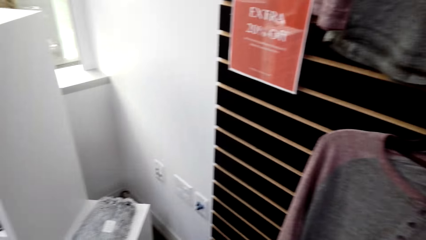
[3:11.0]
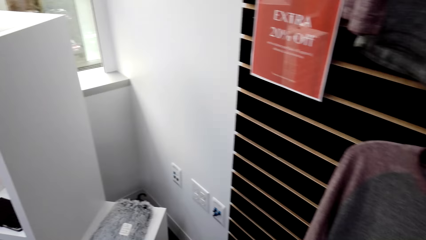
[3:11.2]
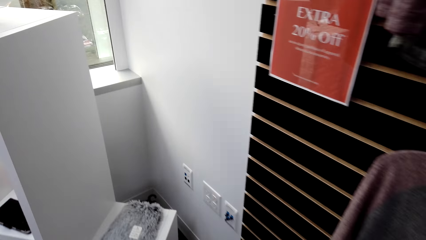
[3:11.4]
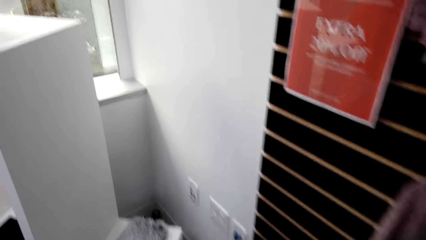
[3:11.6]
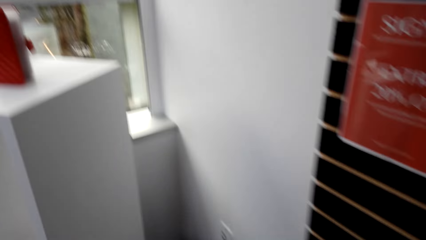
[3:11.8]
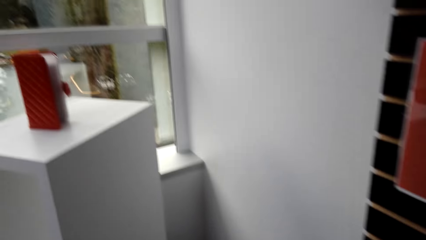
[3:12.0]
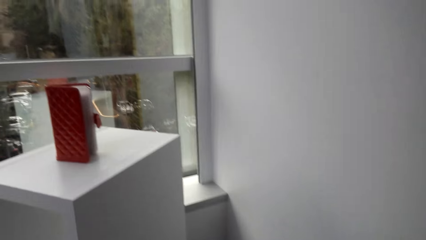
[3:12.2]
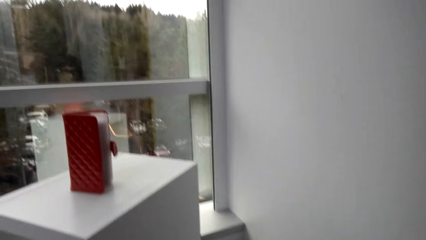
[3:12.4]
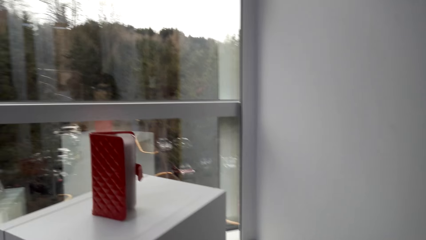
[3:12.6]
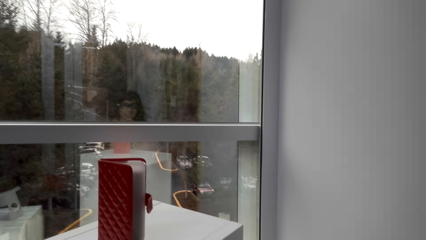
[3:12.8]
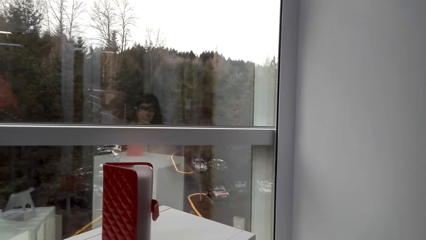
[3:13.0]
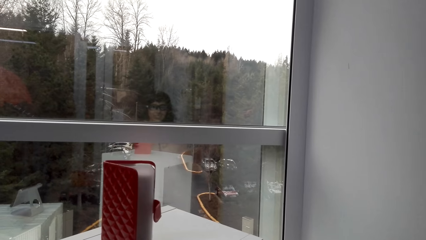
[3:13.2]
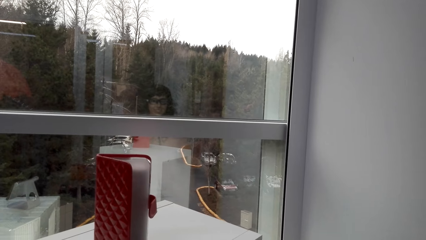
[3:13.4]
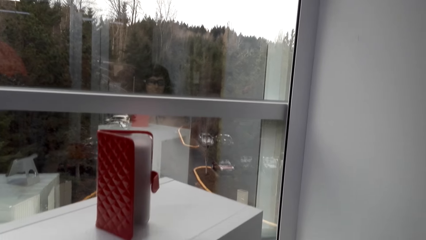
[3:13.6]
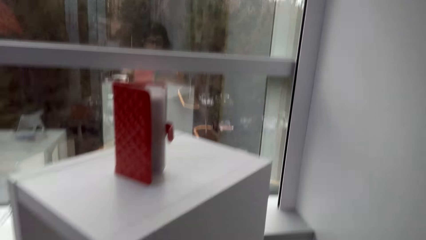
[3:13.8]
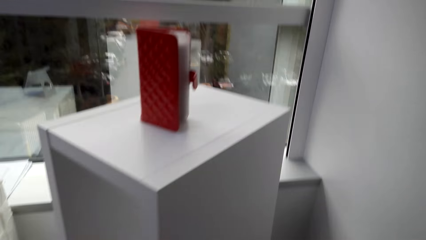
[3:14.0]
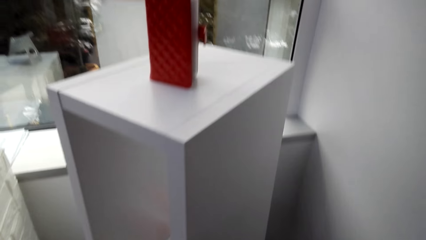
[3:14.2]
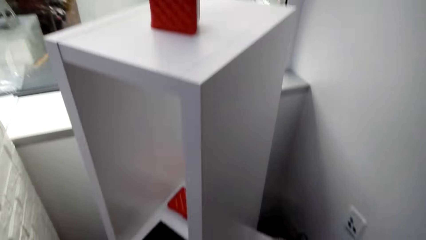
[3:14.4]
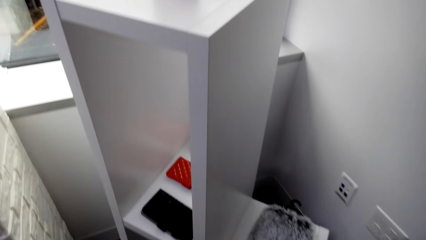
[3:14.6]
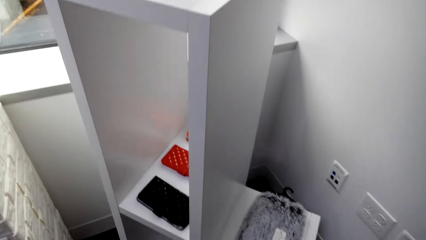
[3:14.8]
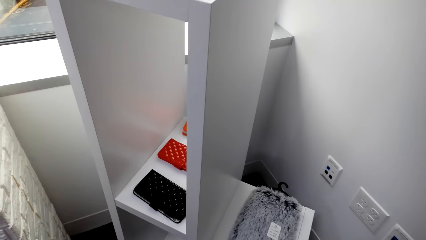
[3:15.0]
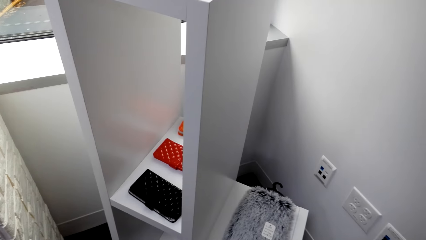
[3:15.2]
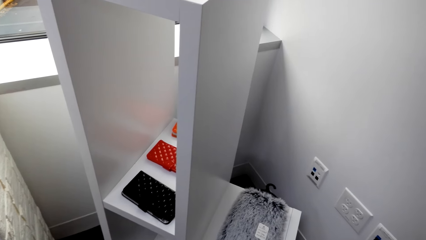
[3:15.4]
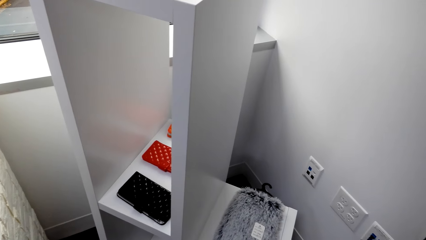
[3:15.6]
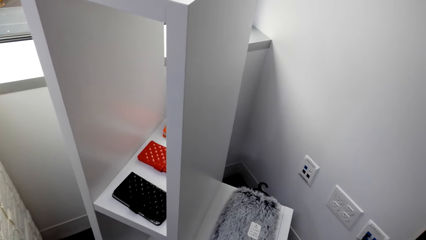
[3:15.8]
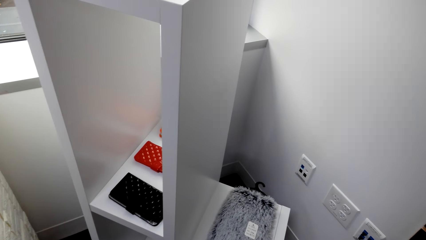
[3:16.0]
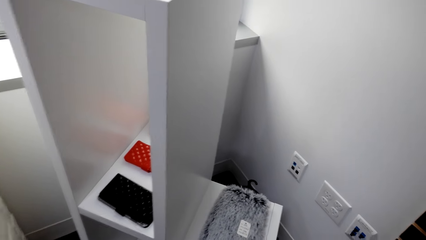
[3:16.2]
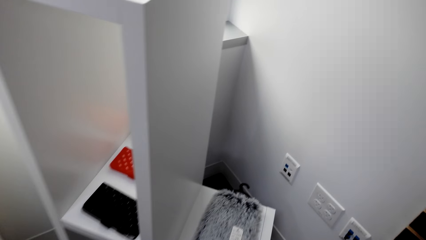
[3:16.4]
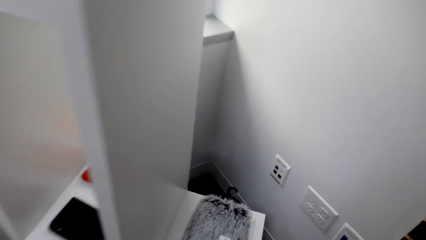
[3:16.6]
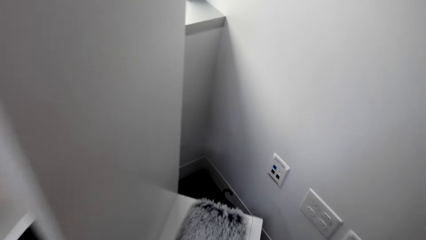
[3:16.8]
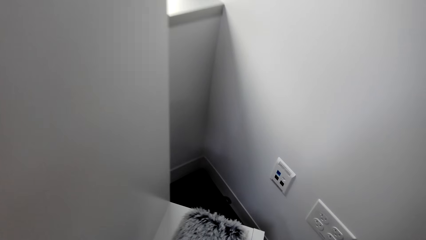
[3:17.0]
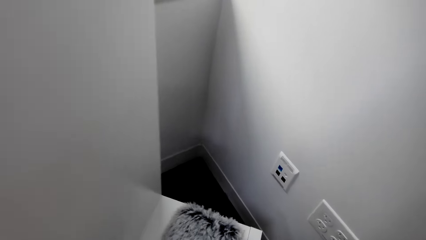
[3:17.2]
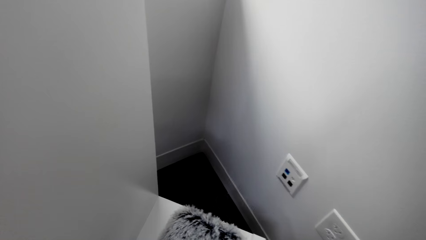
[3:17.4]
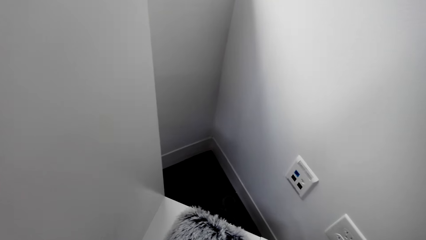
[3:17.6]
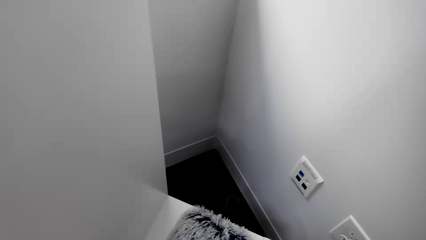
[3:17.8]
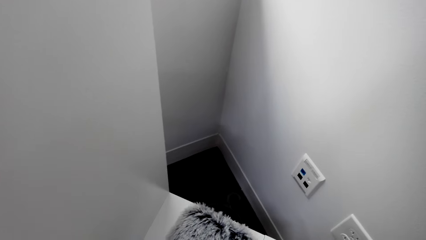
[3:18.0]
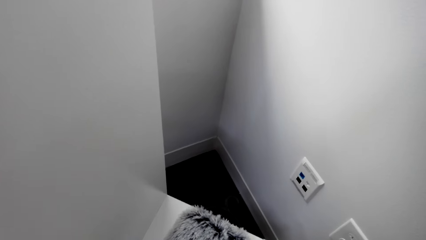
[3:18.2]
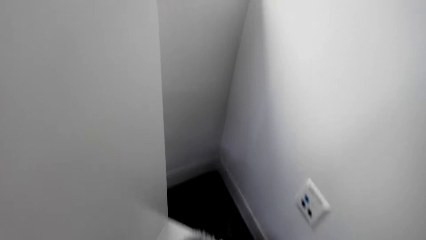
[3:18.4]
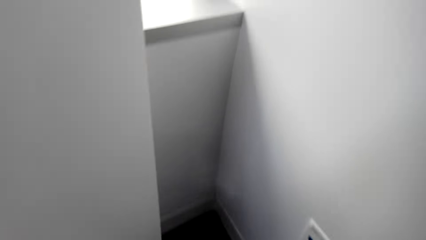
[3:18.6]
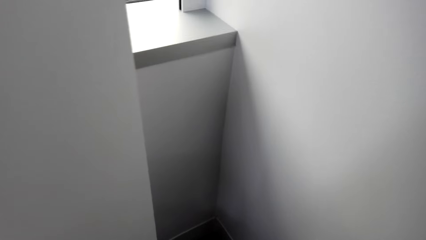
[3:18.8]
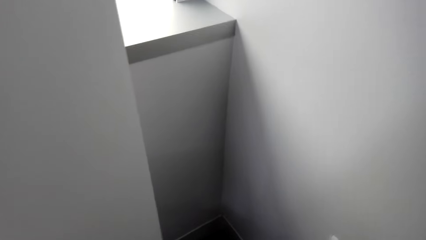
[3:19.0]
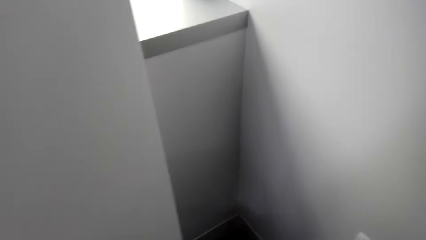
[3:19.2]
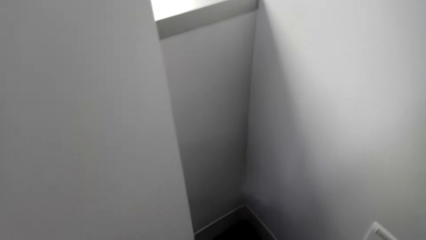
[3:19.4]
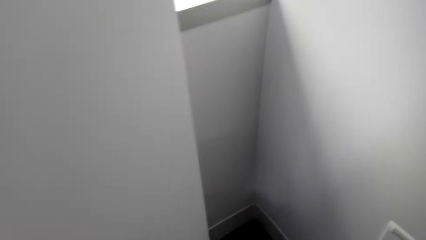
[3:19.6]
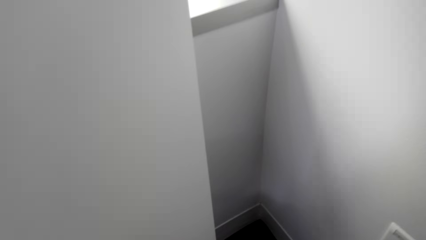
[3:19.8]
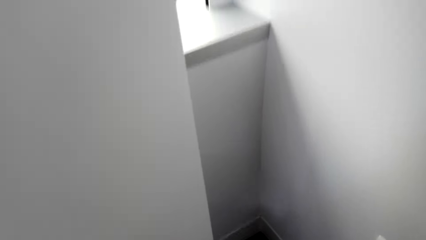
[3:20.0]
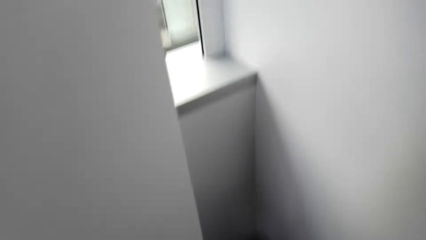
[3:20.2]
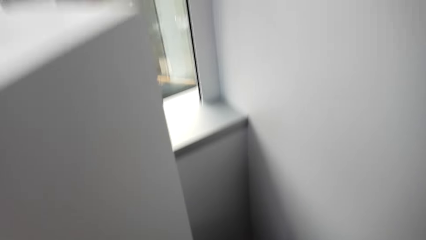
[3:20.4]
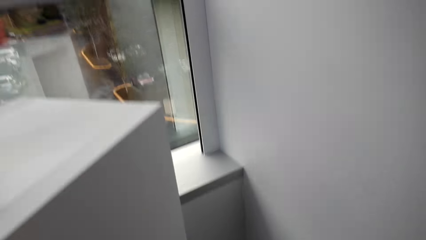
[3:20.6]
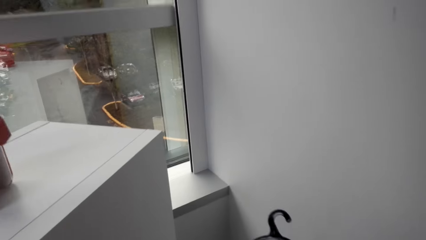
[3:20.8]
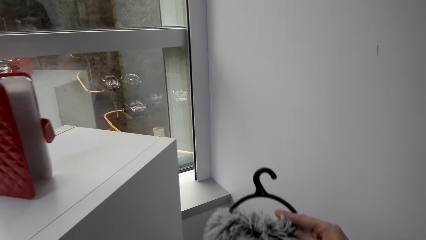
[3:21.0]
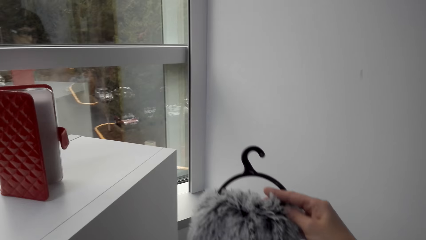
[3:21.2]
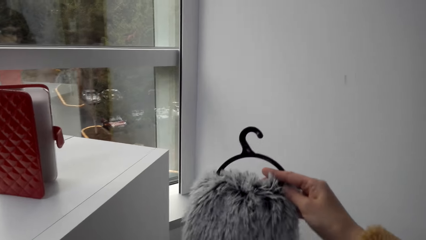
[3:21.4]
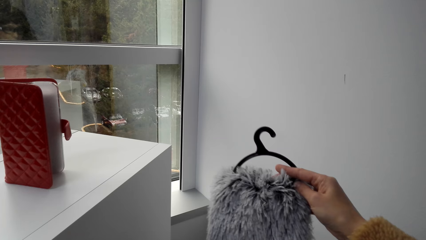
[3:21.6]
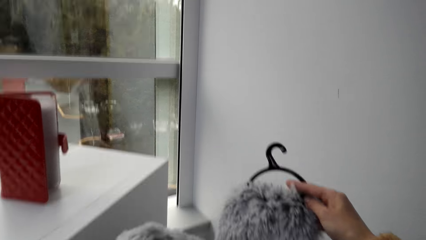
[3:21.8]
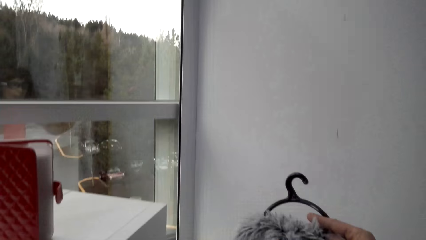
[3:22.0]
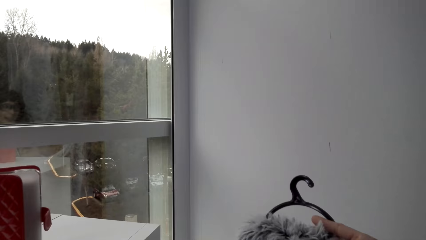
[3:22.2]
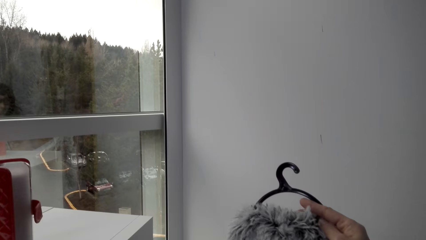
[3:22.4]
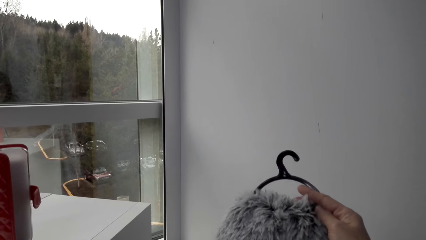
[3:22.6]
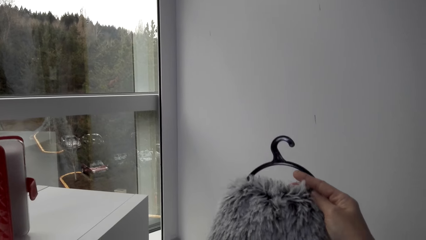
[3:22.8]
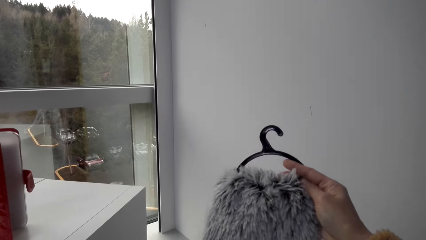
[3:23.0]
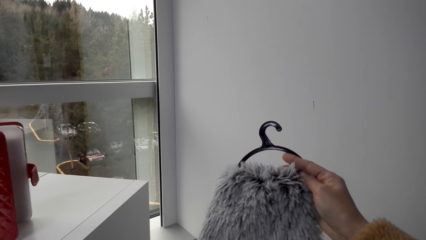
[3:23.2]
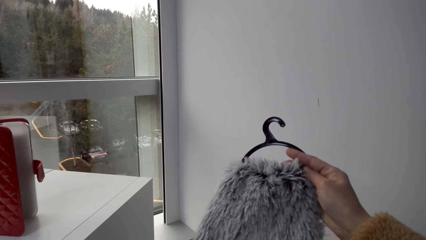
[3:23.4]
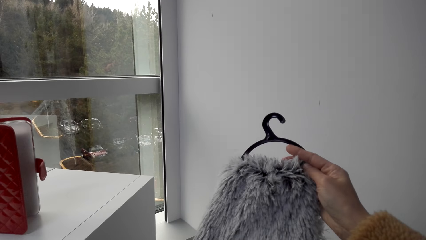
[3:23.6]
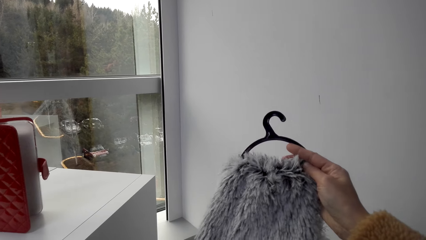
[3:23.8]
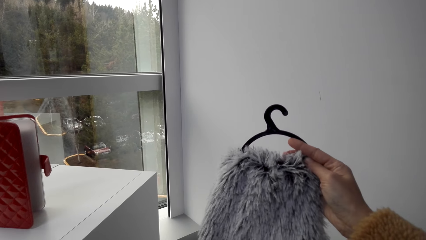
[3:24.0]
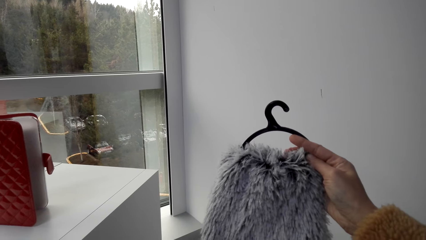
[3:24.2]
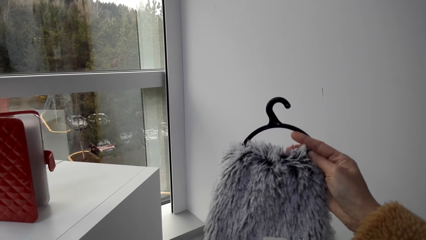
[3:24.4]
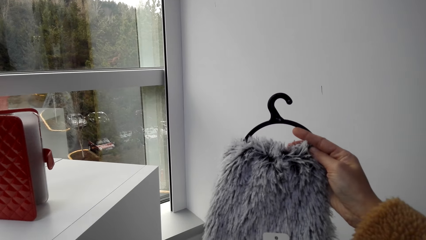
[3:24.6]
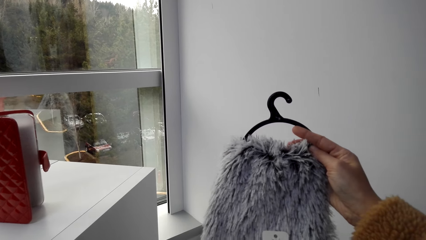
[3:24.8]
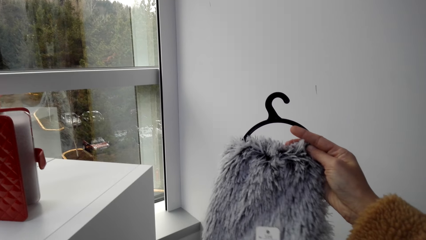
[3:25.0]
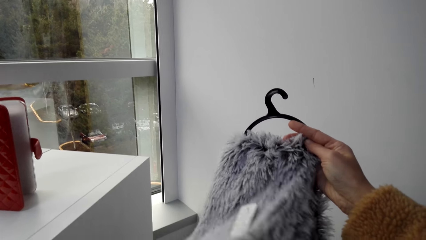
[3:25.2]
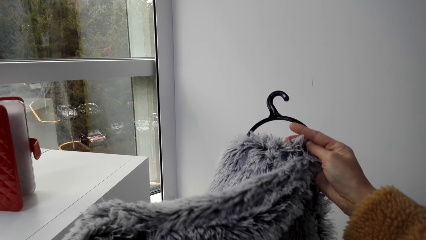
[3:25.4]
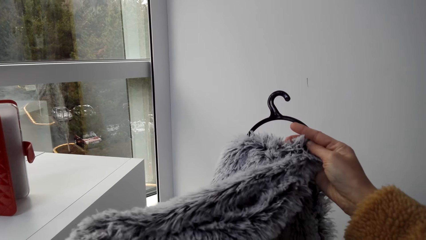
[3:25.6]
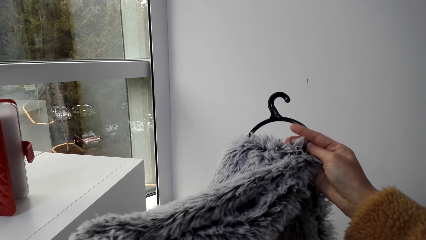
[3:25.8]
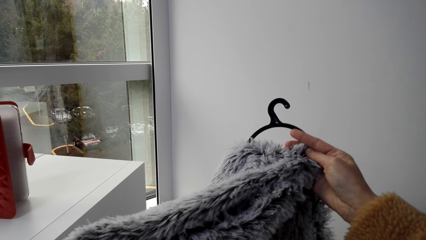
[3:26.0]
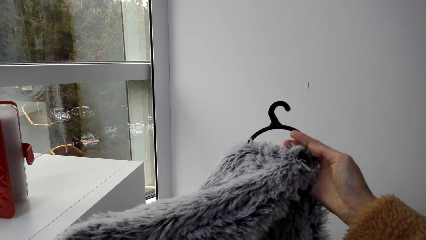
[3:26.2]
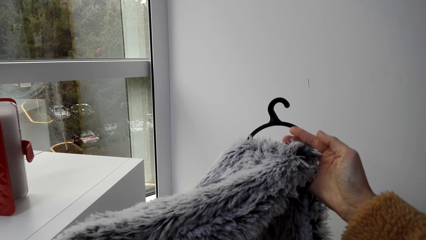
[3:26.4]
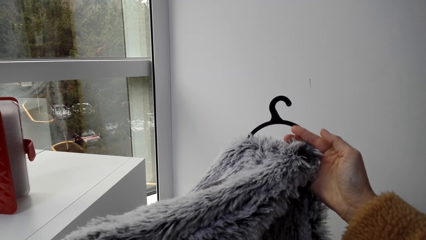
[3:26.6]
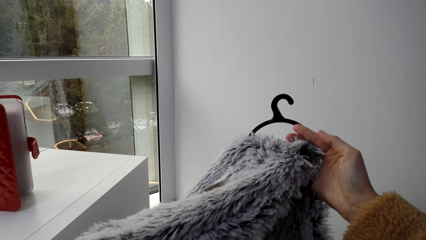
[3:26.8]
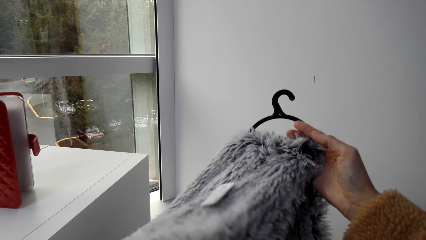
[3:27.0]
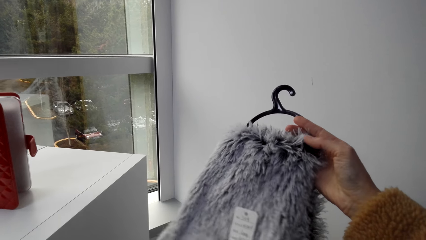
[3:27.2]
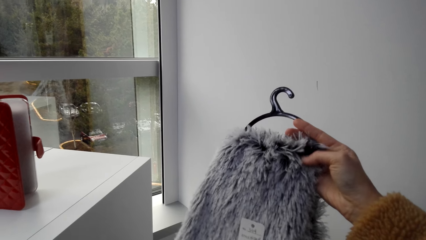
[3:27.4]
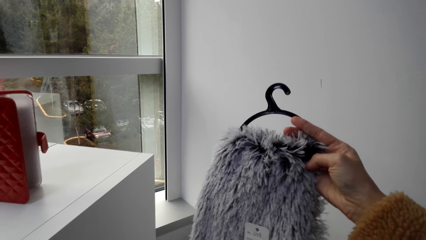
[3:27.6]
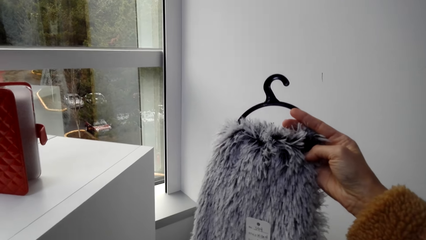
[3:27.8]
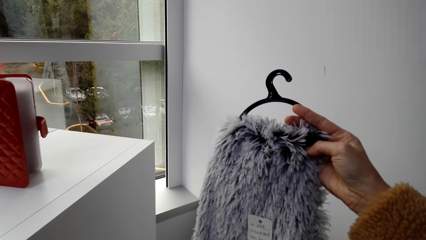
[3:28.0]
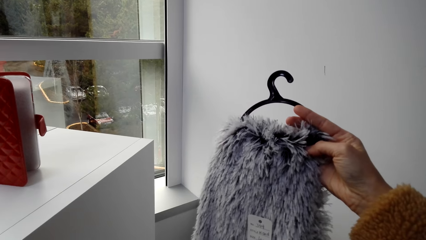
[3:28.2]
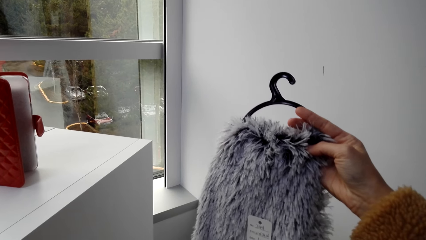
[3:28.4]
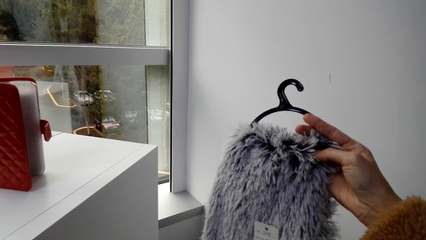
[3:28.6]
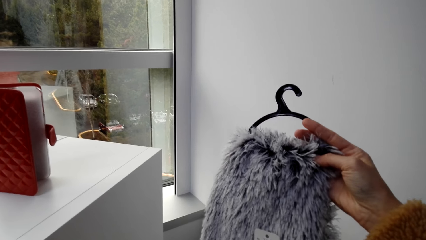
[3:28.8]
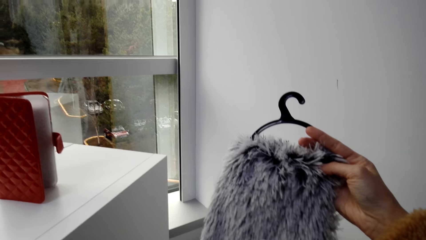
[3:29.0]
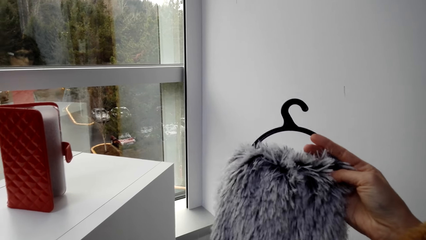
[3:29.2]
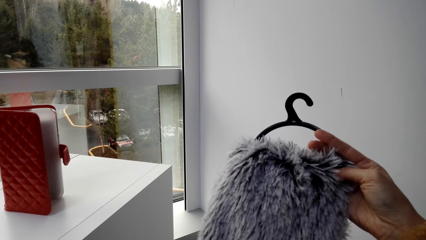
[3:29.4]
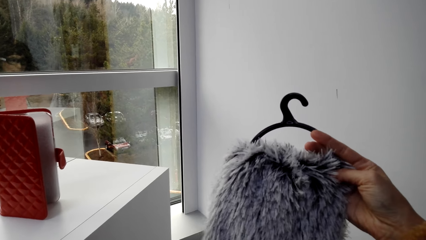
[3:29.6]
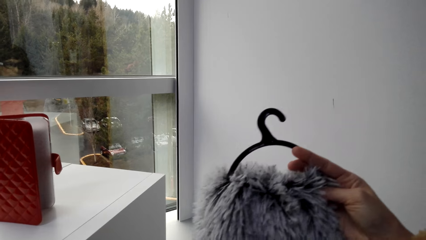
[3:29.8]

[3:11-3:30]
The camera wearer looks at the pouch. They stare at the rack. They reach for the scarf. They stand up. They inspect the scarf. They hold the cotton cloth. A man talks to the camera wearer.
